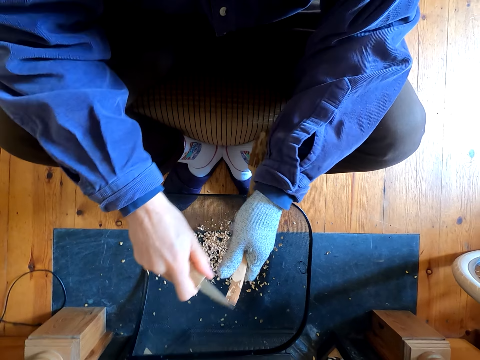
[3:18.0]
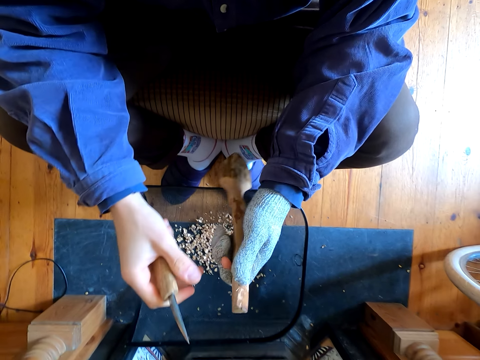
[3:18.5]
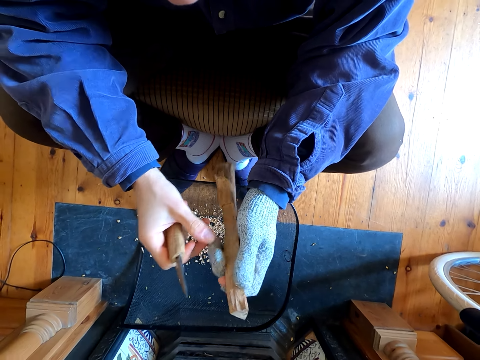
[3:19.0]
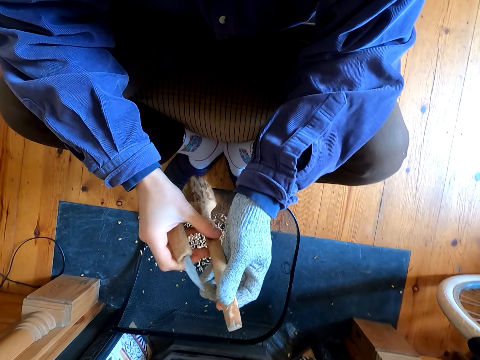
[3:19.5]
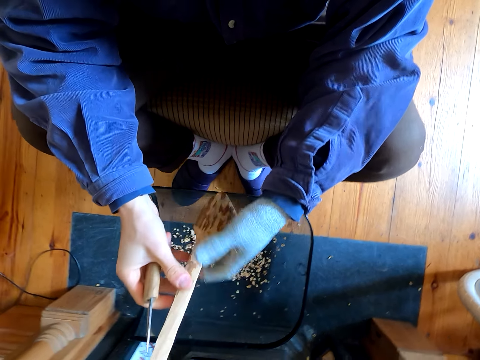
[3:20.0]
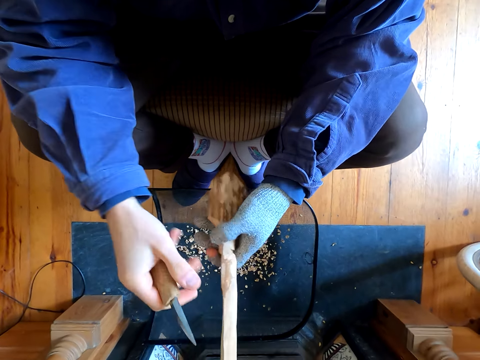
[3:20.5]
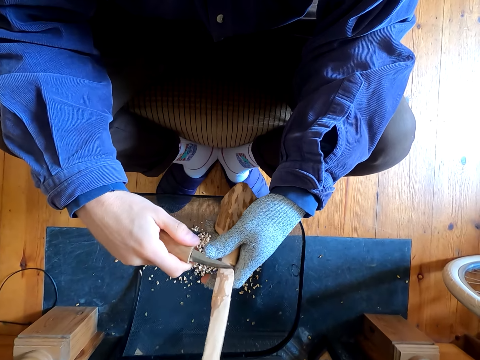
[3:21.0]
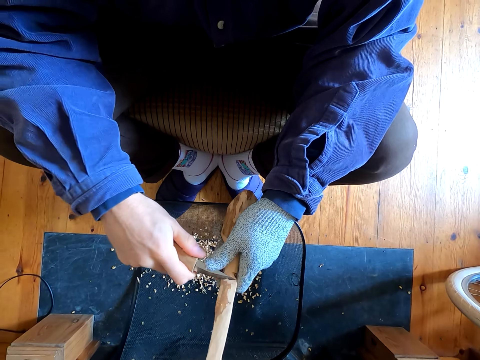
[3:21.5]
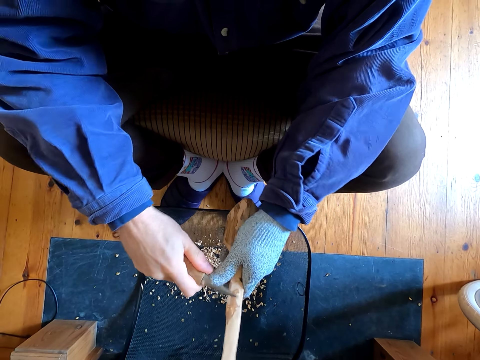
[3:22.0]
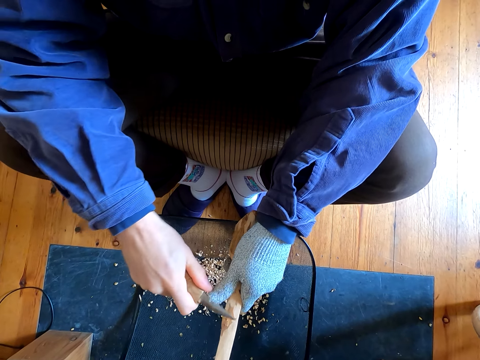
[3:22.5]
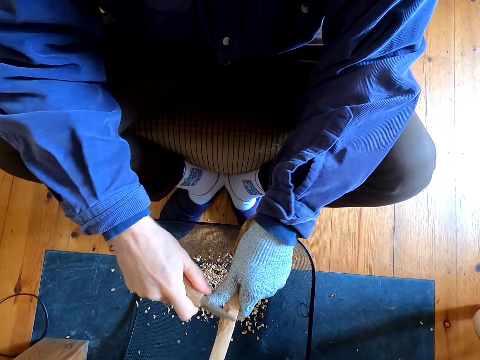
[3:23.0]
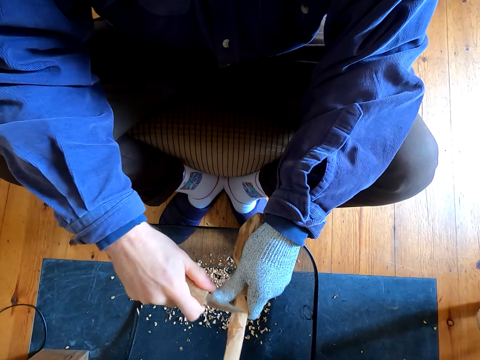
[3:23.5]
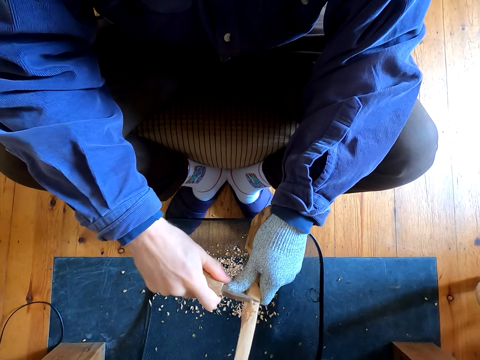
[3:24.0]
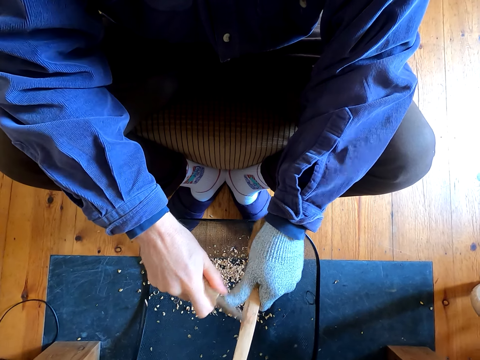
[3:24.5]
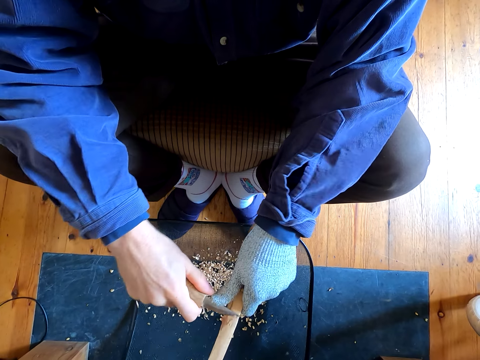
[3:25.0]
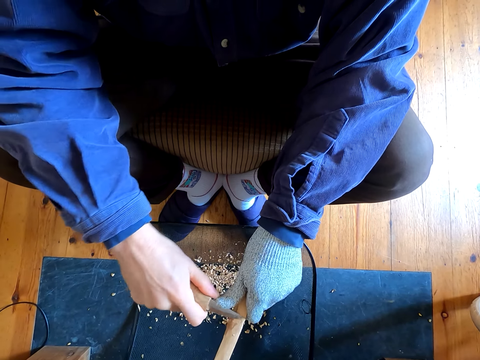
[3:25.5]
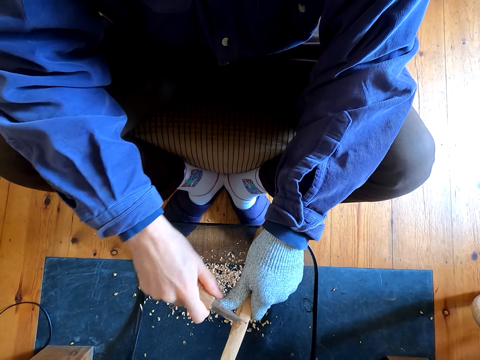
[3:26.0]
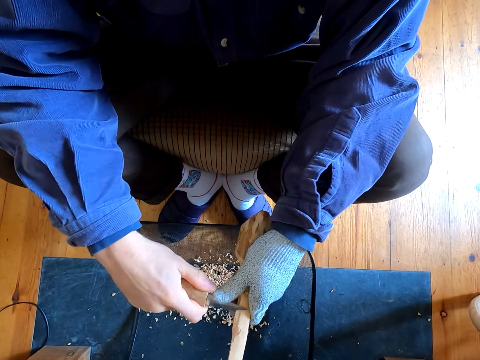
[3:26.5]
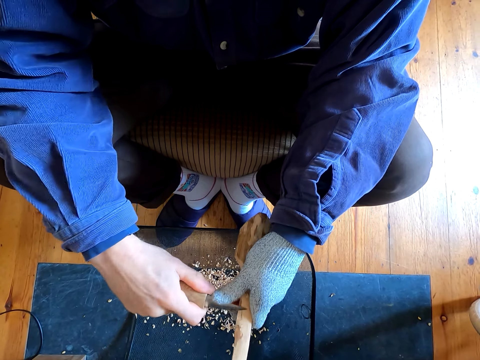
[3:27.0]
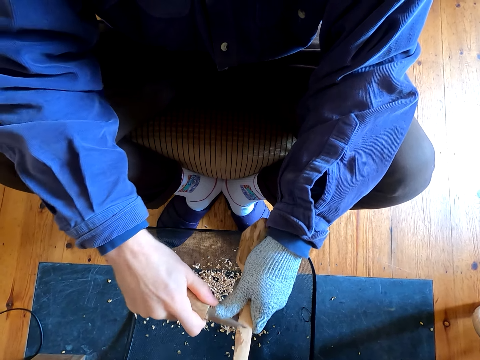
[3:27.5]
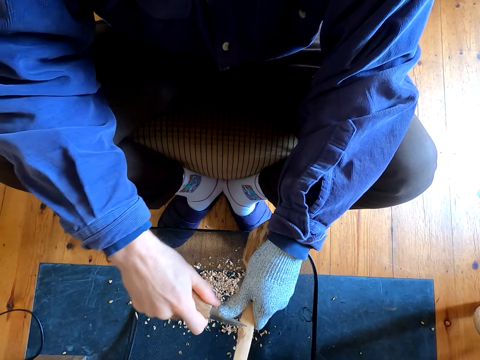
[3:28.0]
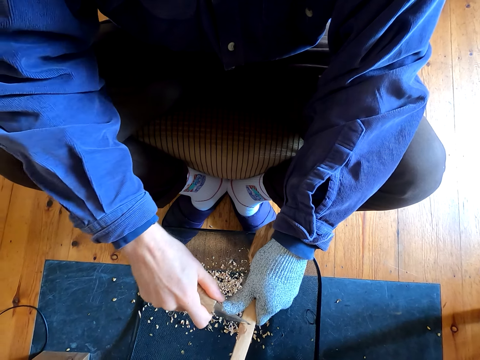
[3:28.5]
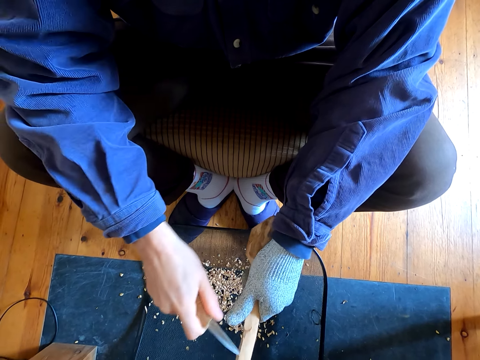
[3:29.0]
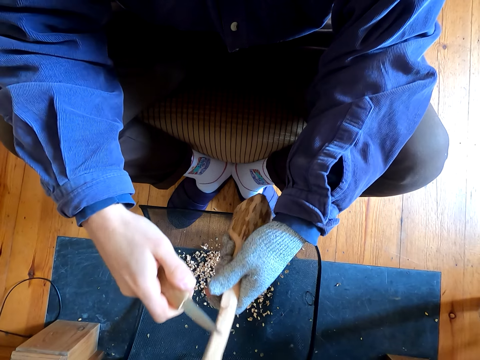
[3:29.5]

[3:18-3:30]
The camera wearer carves wood with a knife. They turn the wood in their hands. They carve the wood with the knife repeatedly.

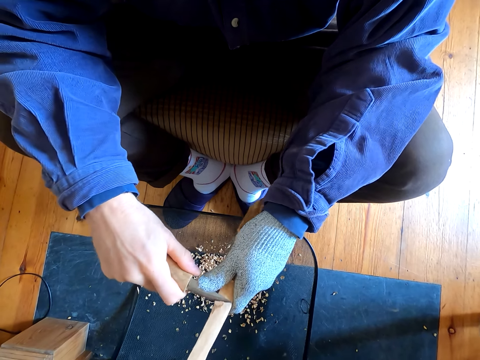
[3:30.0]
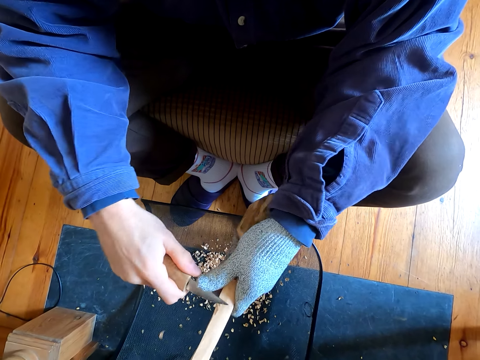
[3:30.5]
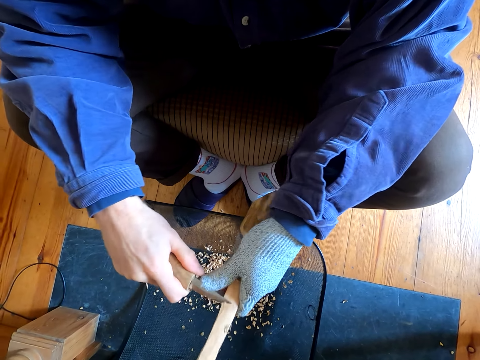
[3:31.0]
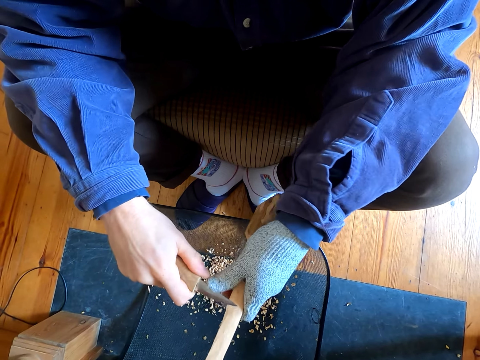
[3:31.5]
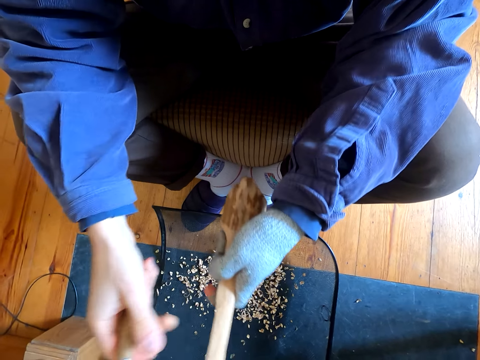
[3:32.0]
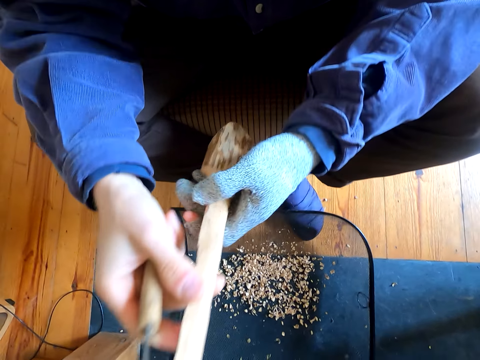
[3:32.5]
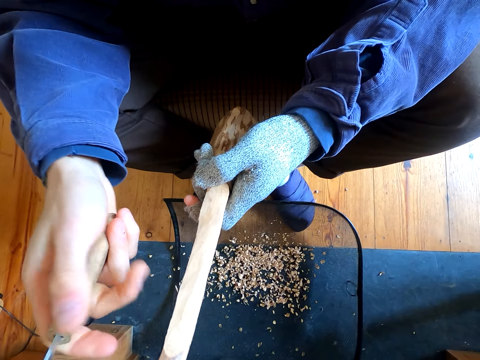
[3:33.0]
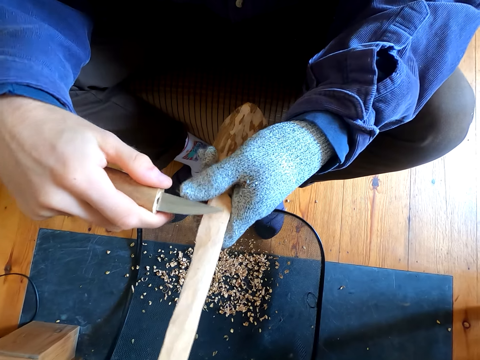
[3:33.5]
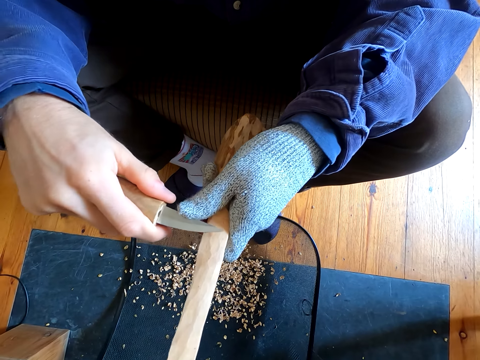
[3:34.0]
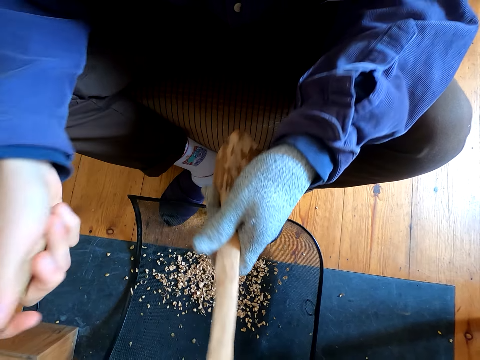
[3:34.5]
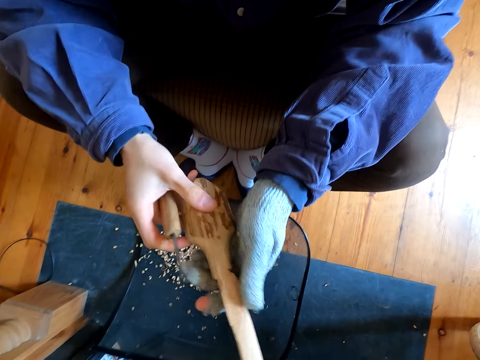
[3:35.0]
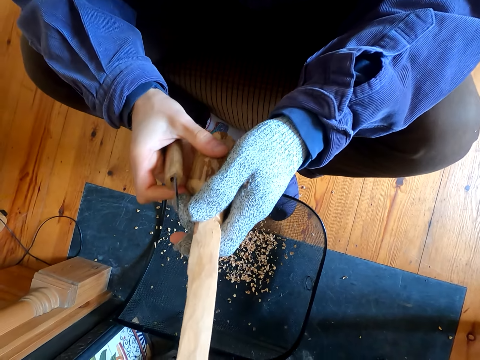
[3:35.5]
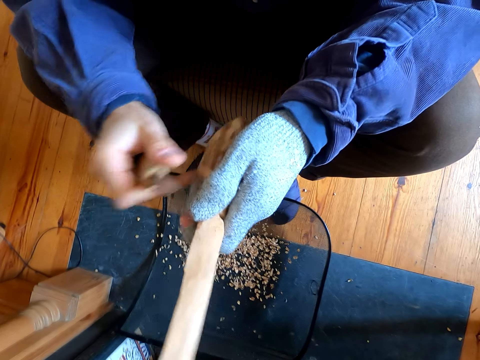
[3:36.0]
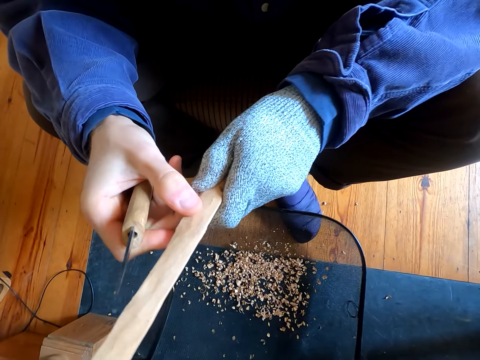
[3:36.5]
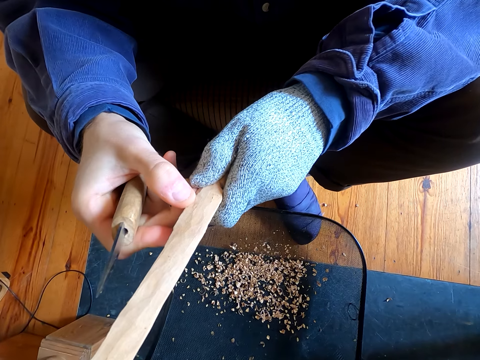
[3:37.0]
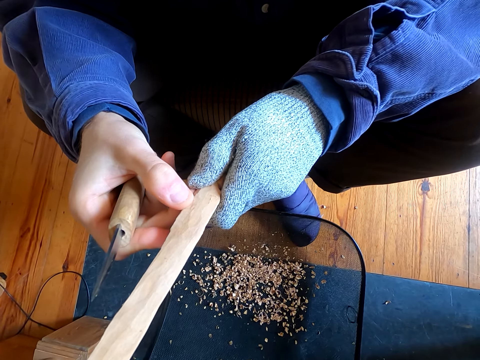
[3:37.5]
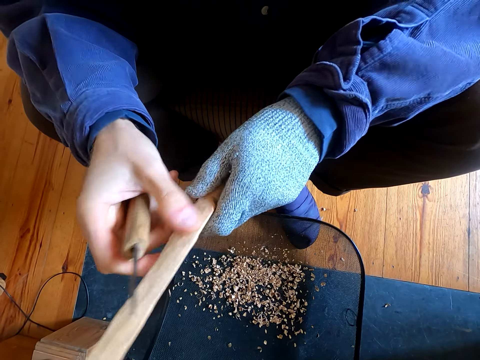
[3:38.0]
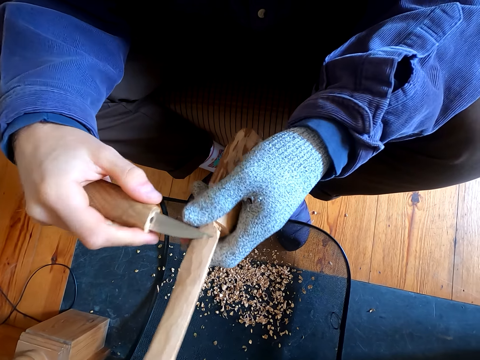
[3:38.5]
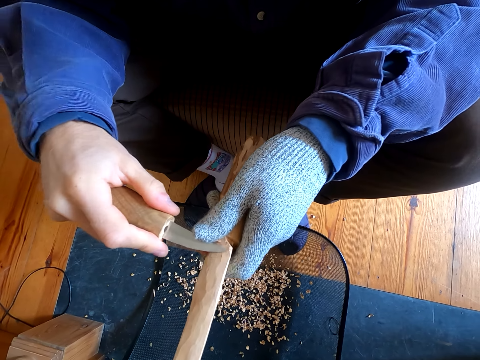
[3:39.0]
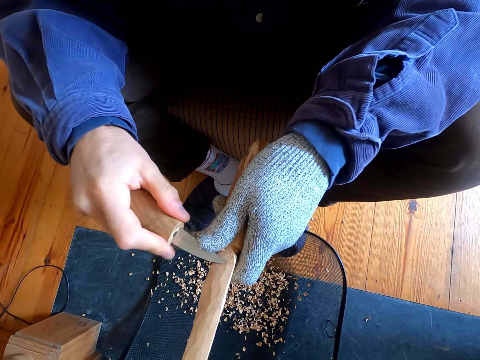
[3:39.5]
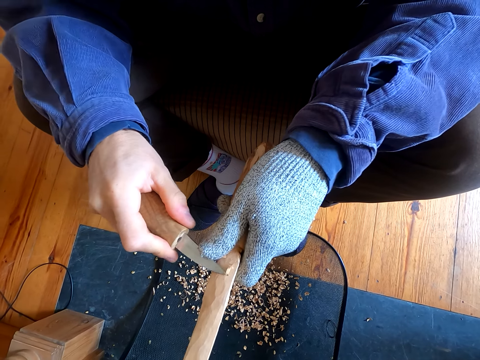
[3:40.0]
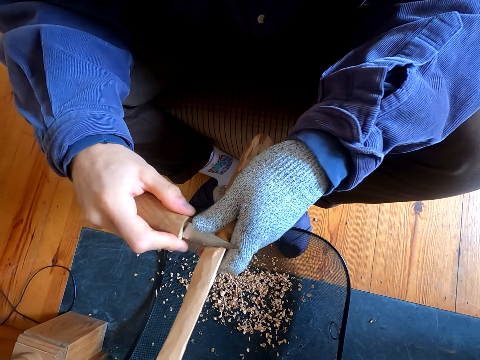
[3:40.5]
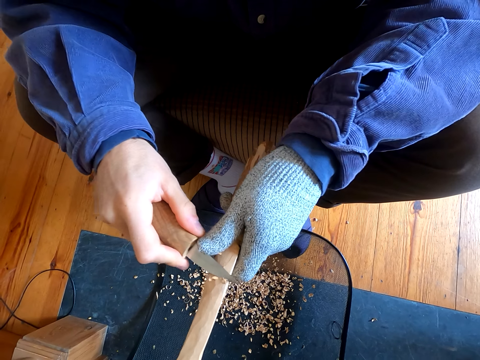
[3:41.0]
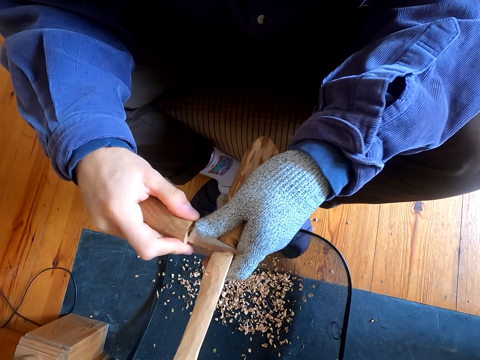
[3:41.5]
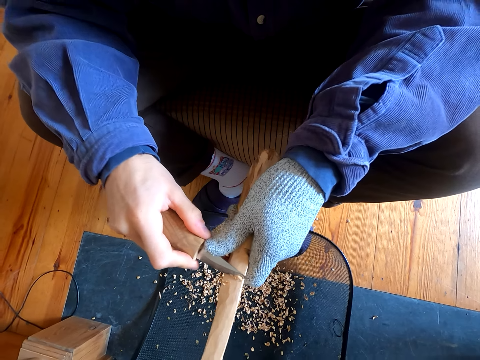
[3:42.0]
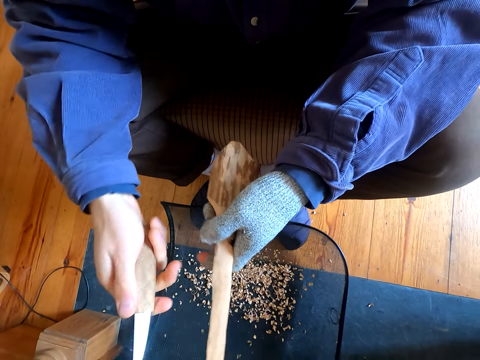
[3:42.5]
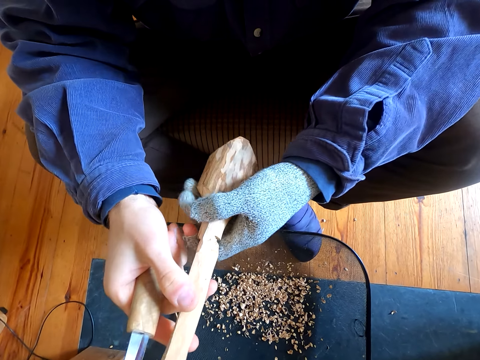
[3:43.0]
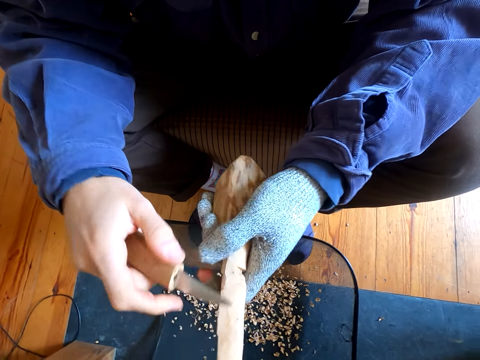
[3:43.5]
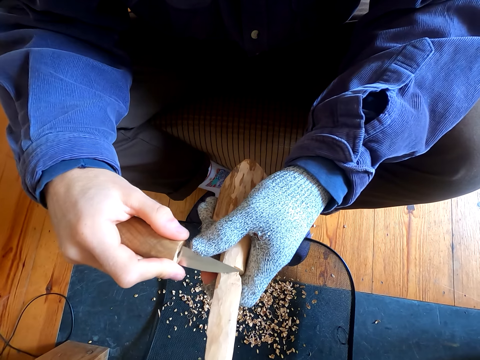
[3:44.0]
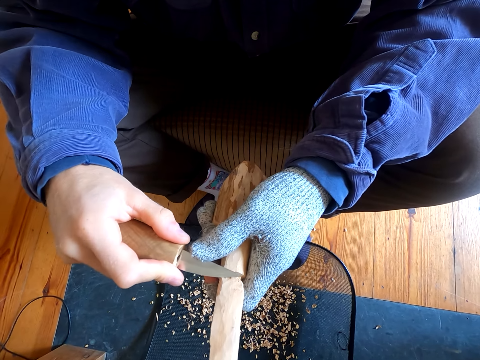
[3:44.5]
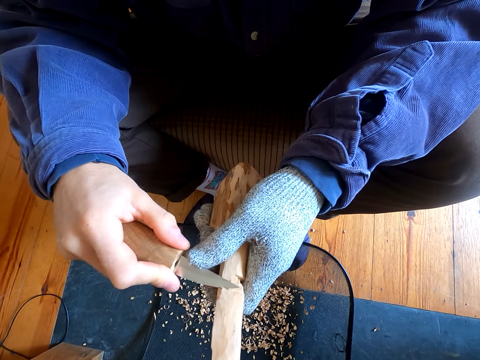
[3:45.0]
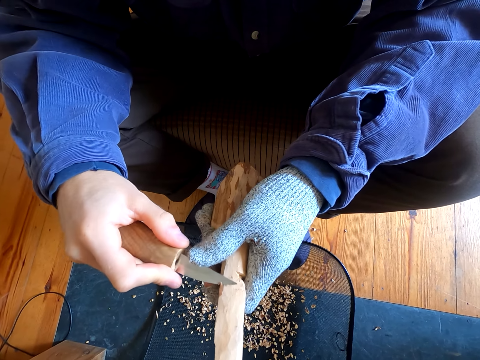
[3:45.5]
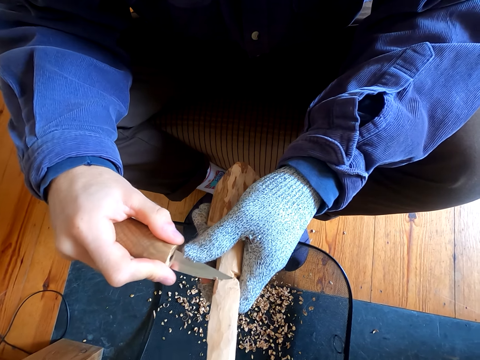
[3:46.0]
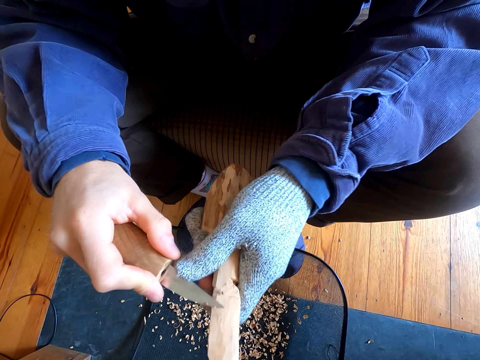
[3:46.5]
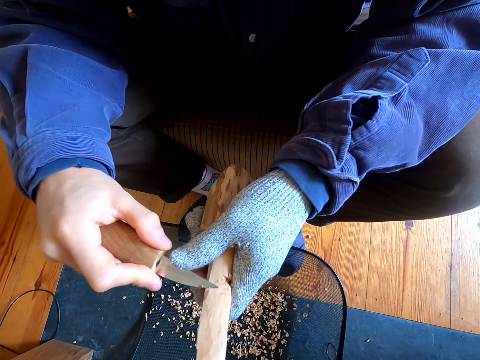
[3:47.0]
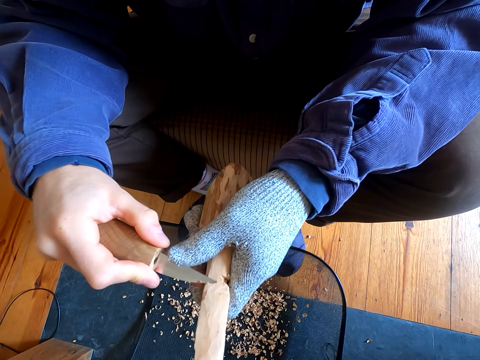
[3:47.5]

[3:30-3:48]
The camera wearer carves the wood with the knife. They wipe the wood with their hand. They carve the wood with the knife. They wipe the wood with their hand. They carve the wood with the knife. They carve the wood with the knife again.
